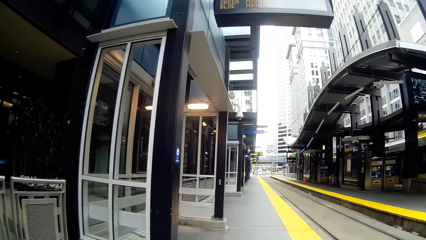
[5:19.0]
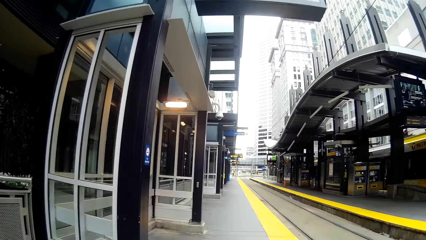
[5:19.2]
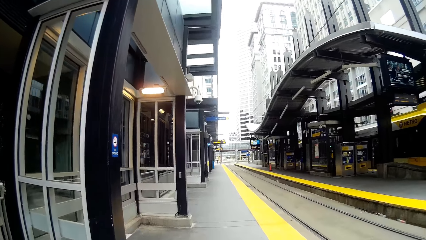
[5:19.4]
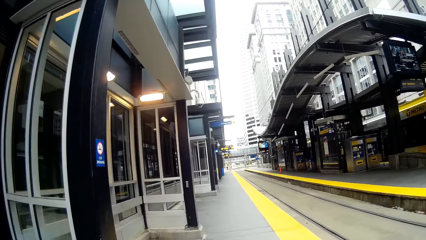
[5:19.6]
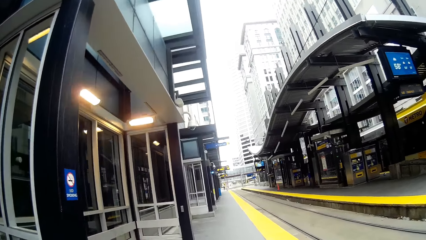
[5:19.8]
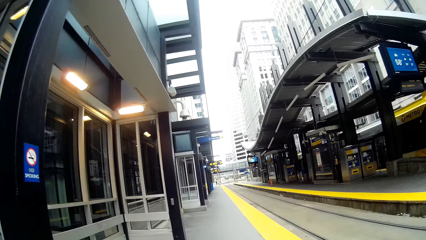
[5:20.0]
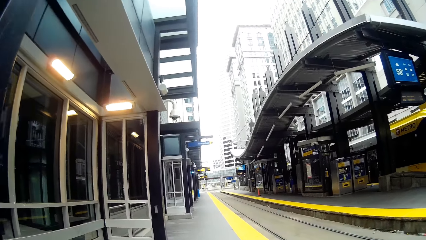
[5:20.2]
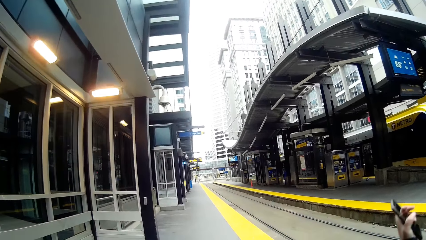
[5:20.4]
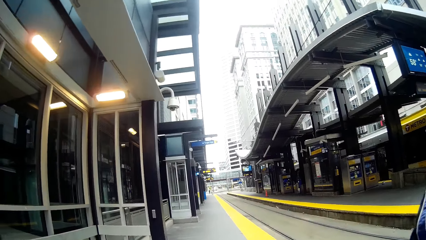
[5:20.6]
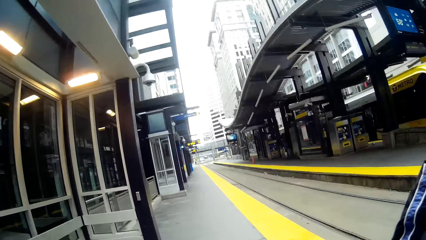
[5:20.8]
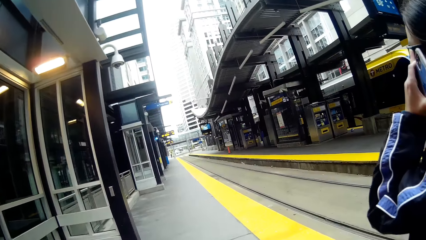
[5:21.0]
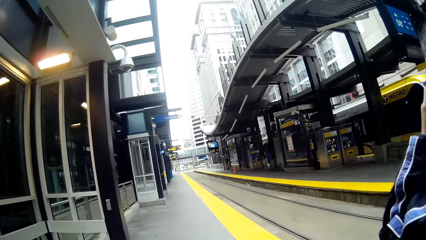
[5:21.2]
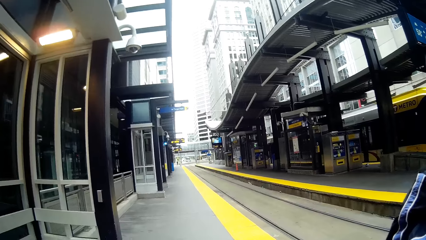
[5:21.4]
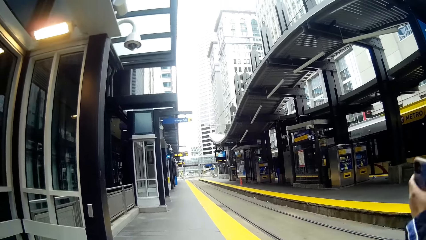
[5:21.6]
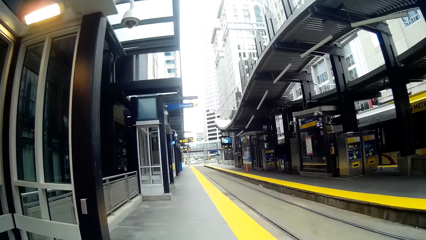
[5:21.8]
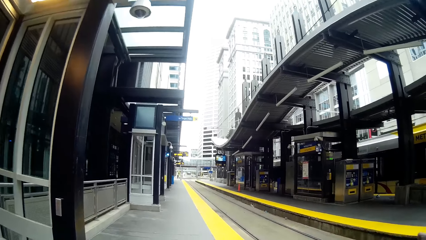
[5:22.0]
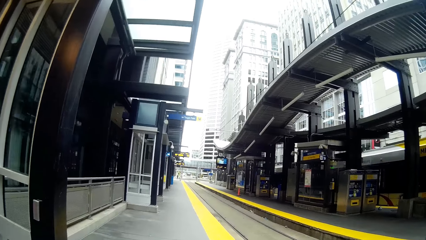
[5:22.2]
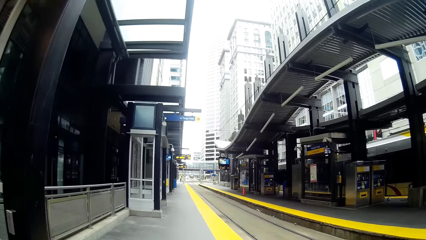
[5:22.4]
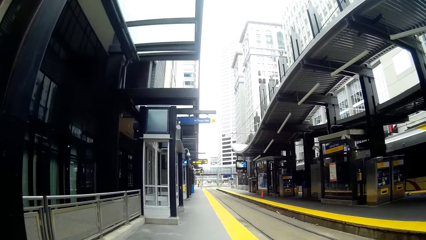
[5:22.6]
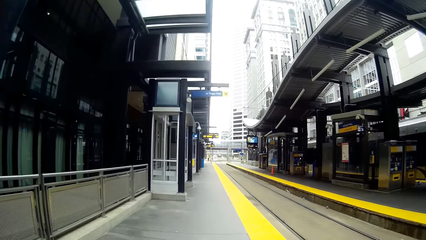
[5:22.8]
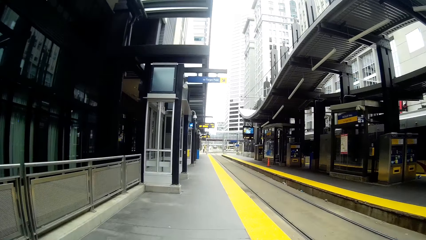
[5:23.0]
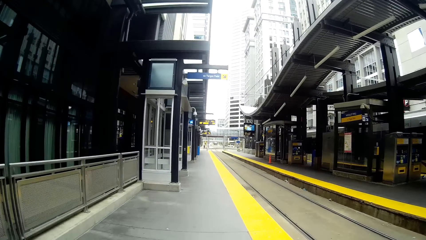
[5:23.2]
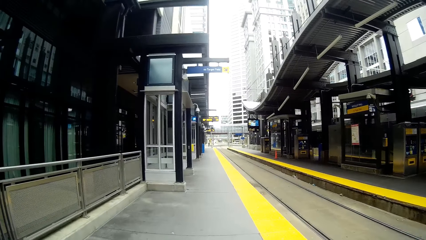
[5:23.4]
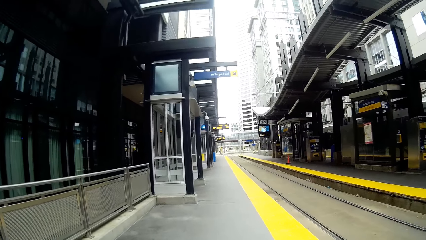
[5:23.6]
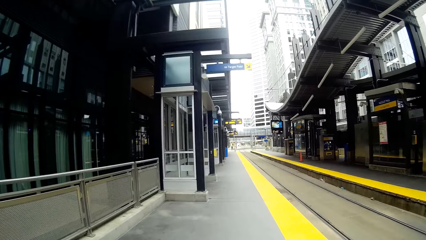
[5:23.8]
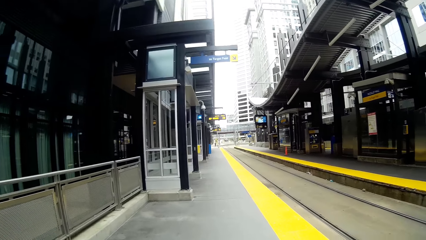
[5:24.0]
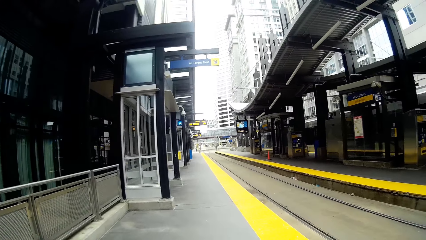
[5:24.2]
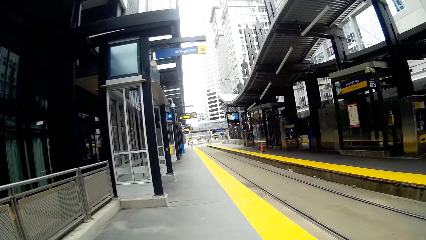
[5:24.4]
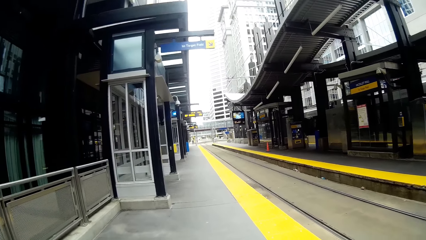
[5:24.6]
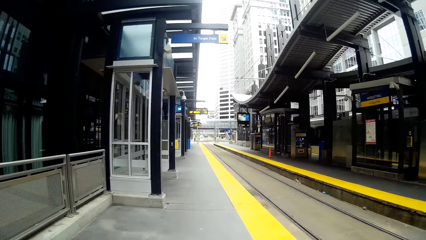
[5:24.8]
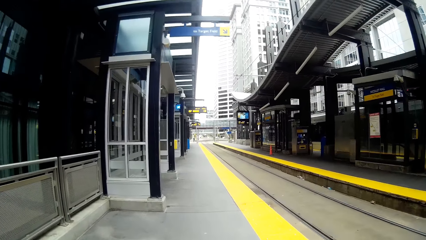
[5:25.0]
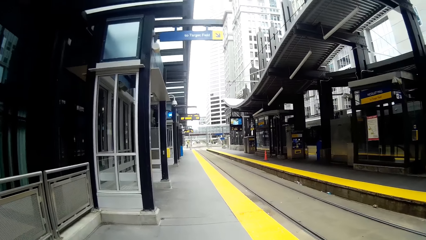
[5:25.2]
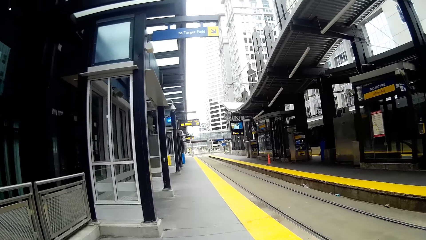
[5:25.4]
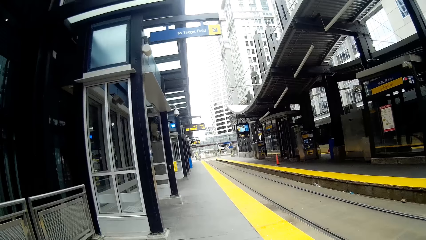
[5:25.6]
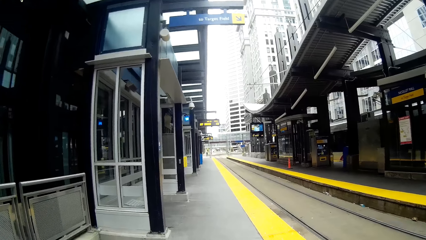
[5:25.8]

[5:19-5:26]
The woman puts the phone on her ear with her left hand.

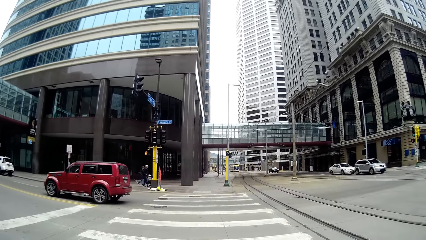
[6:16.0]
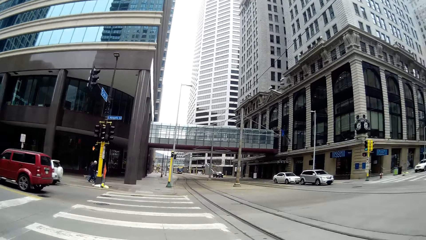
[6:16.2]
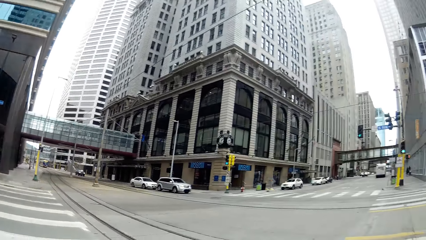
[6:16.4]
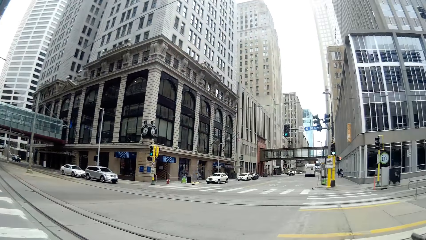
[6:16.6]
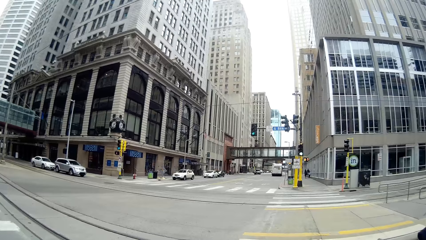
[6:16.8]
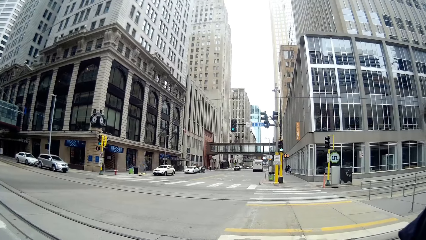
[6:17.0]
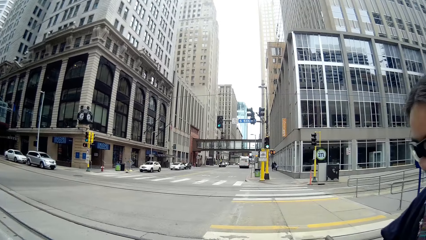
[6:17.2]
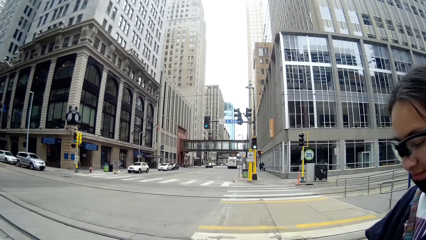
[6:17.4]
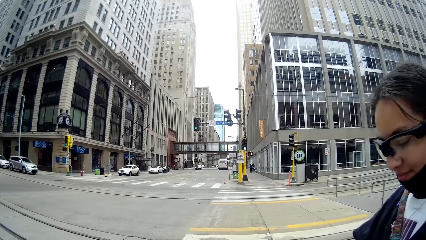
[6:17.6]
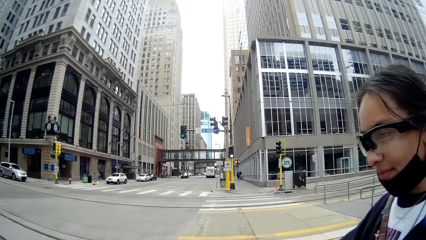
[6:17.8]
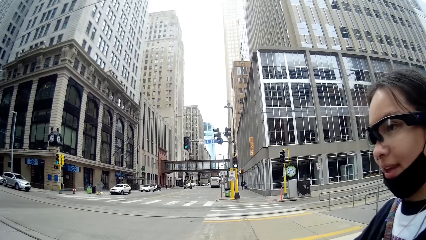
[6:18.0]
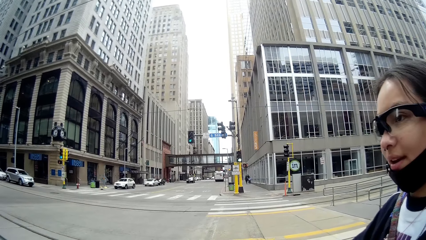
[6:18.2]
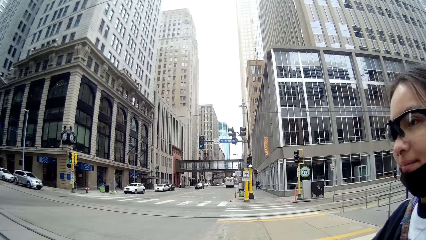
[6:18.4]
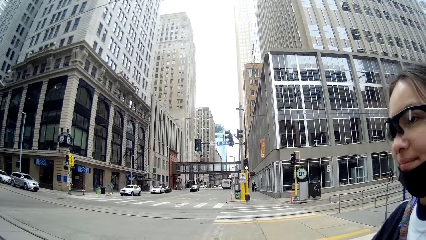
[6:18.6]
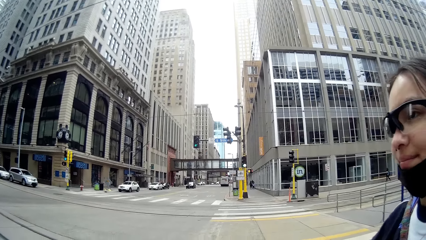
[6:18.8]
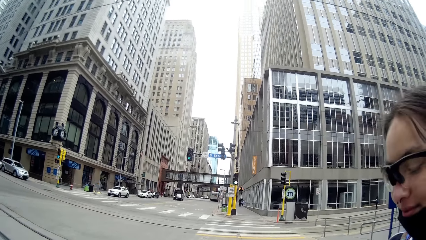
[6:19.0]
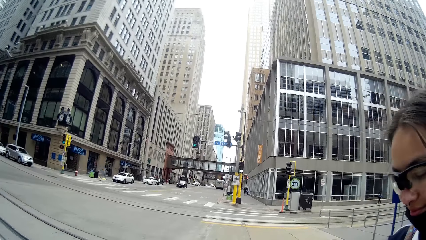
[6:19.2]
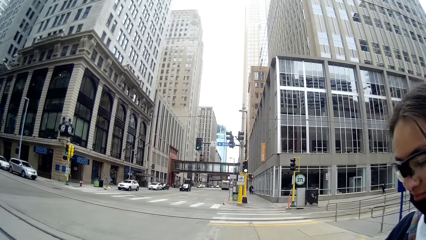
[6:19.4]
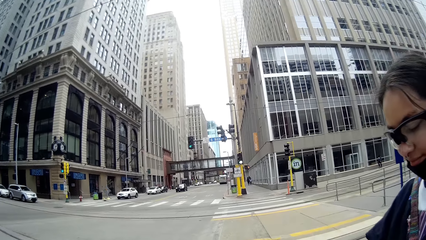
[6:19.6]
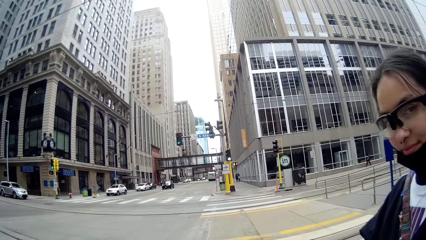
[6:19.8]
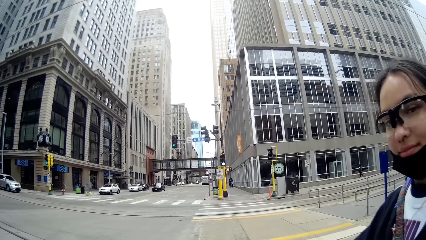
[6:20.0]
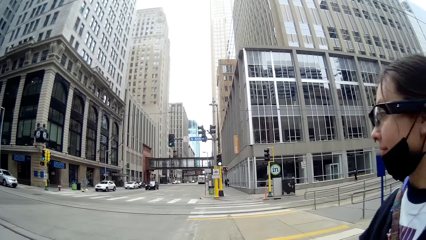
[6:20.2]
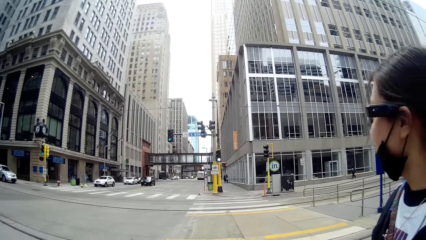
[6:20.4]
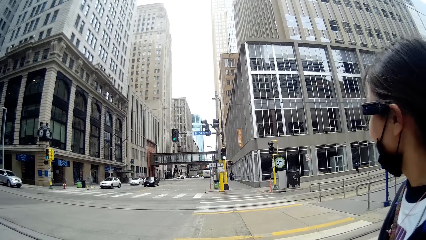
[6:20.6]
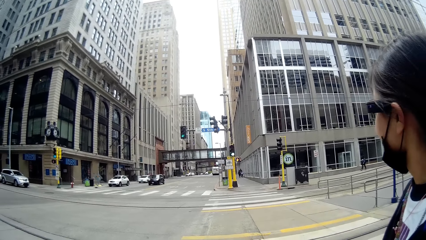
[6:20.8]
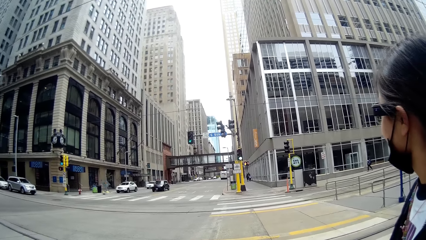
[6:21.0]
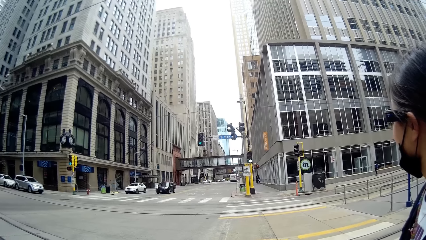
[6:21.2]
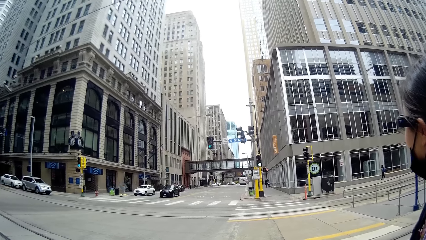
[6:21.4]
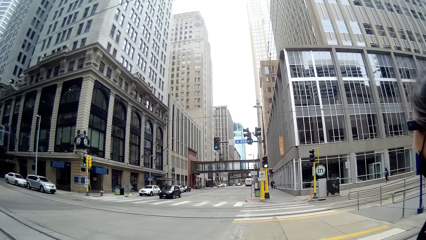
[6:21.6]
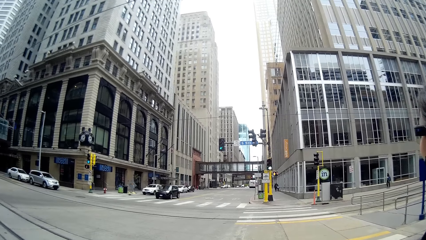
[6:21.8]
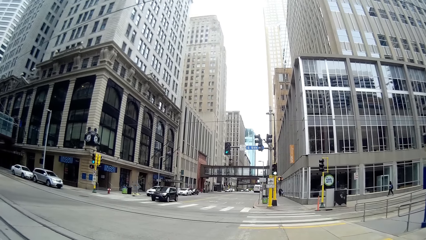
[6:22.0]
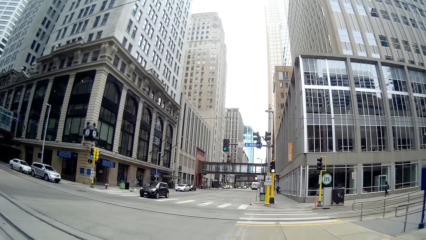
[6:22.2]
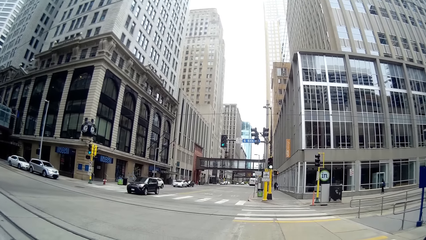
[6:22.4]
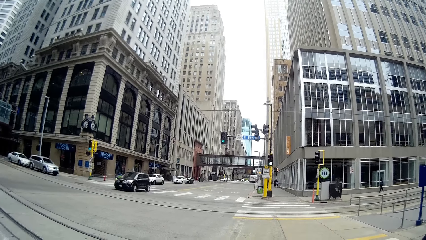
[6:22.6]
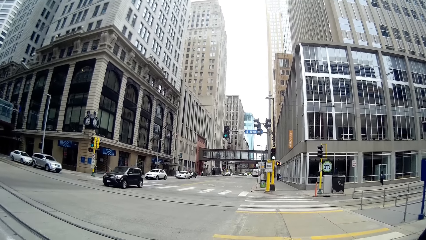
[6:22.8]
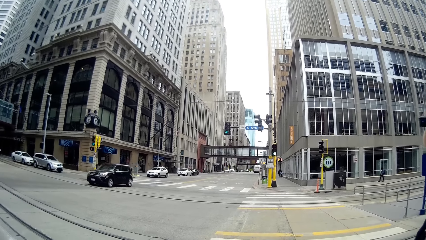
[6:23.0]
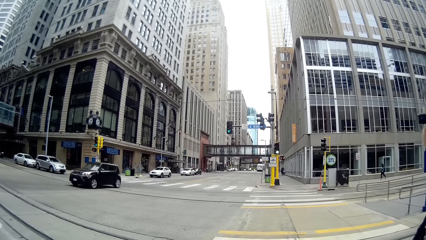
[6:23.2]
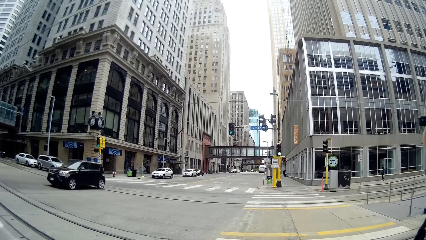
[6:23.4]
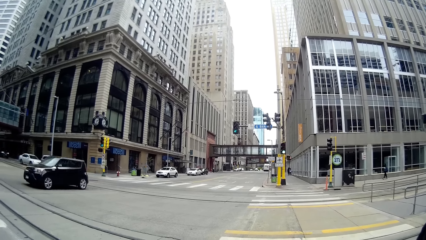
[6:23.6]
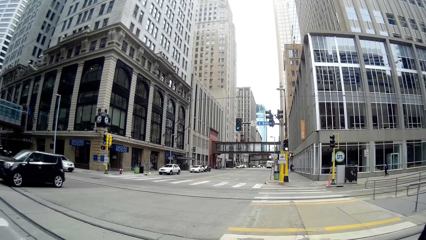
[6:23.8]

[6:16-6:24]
The camera wearer stops walking.
